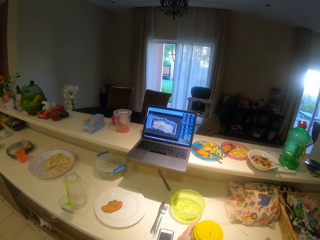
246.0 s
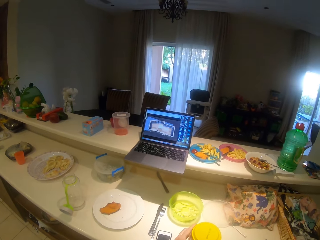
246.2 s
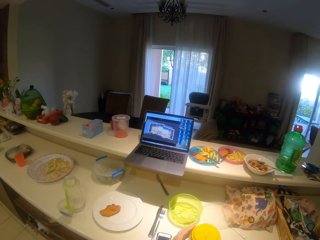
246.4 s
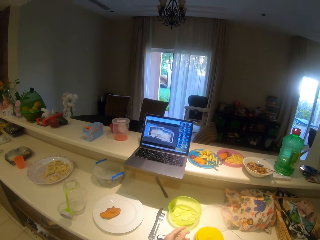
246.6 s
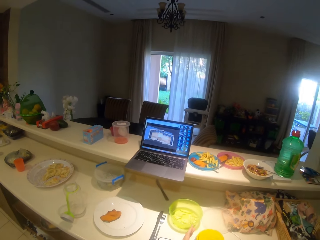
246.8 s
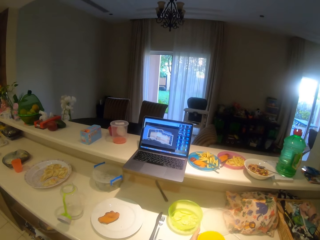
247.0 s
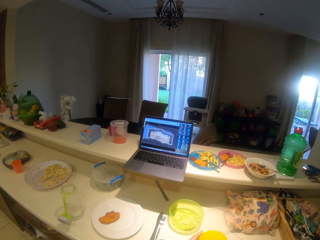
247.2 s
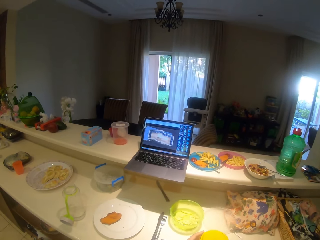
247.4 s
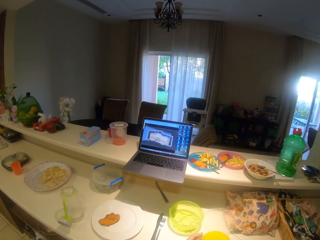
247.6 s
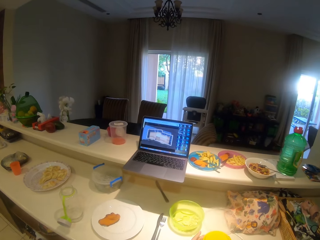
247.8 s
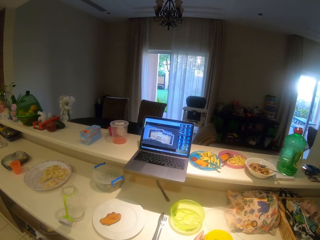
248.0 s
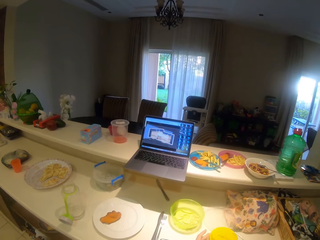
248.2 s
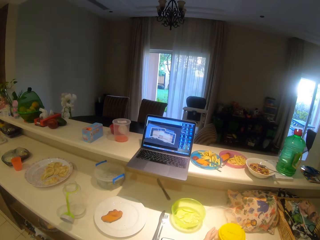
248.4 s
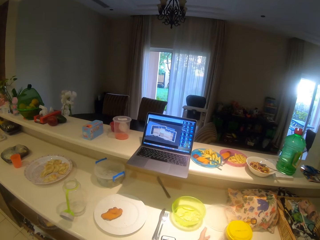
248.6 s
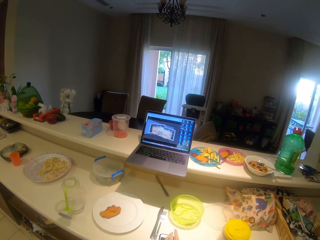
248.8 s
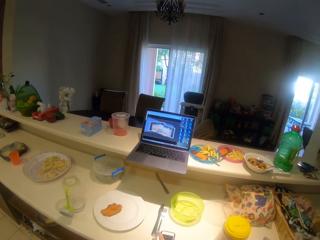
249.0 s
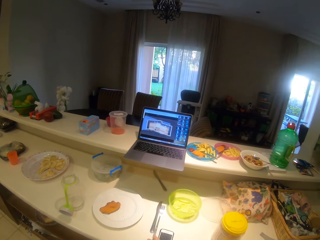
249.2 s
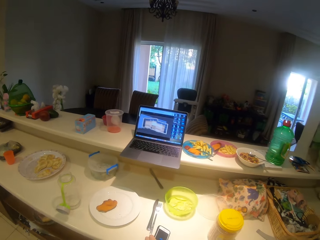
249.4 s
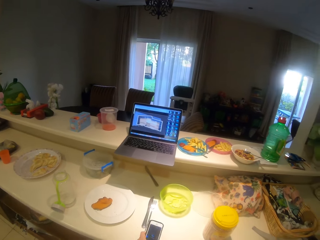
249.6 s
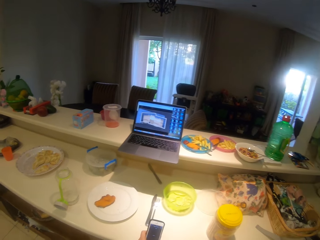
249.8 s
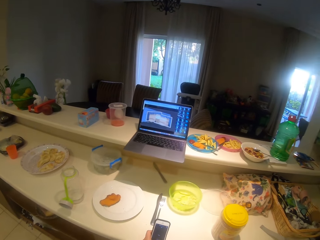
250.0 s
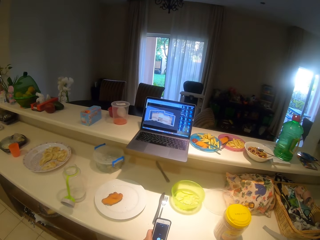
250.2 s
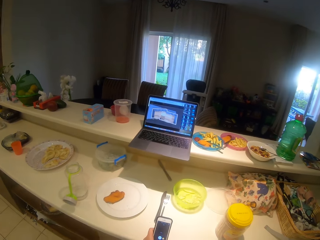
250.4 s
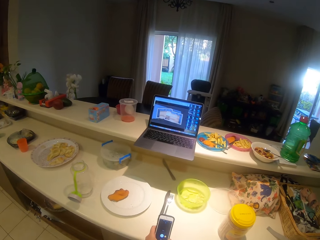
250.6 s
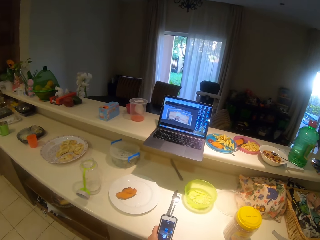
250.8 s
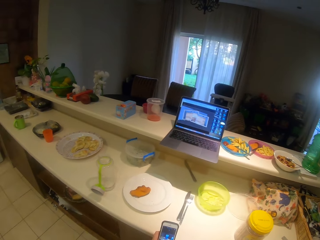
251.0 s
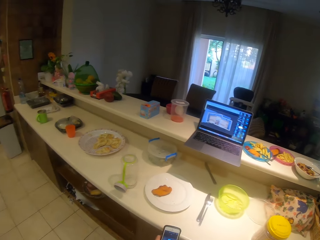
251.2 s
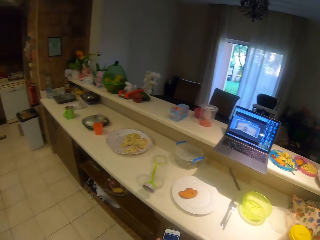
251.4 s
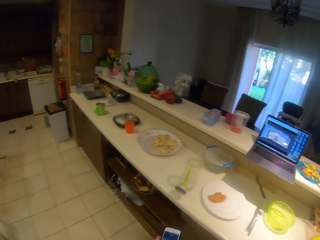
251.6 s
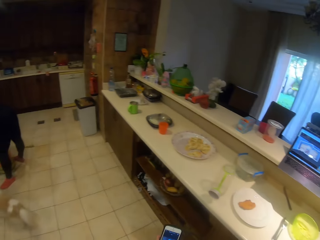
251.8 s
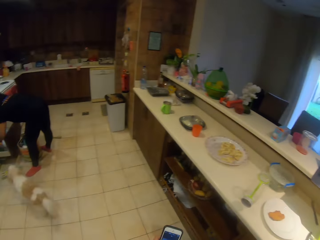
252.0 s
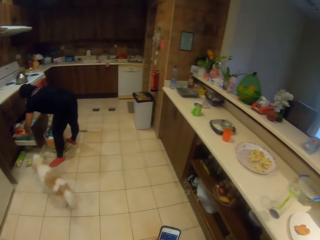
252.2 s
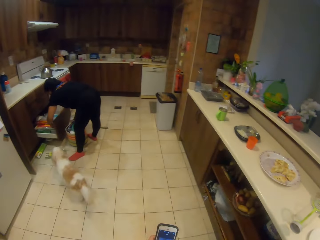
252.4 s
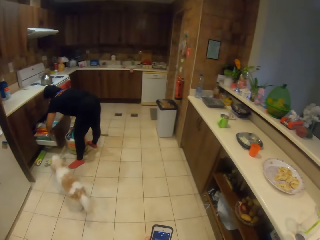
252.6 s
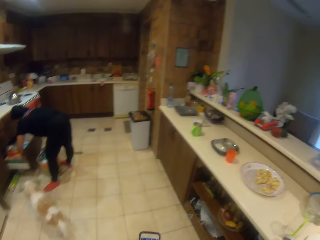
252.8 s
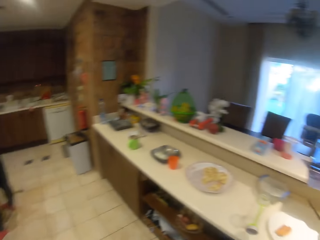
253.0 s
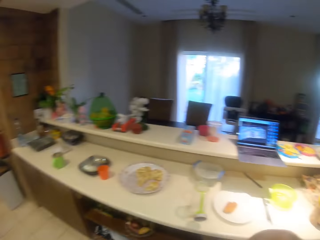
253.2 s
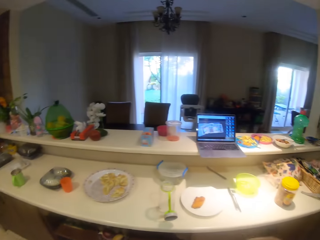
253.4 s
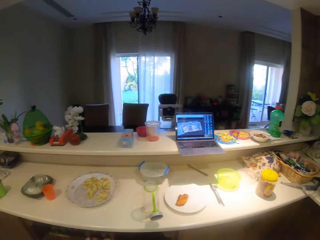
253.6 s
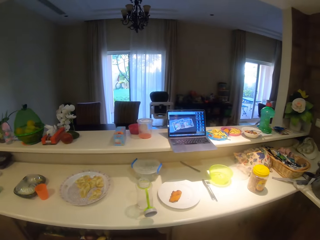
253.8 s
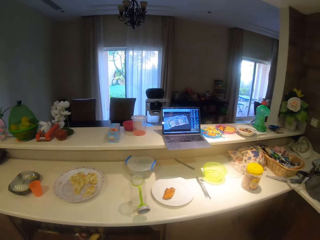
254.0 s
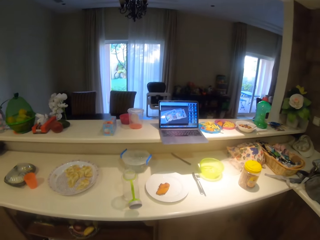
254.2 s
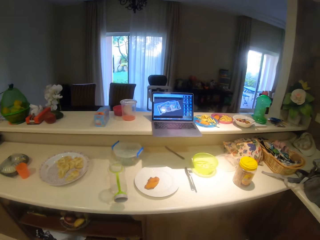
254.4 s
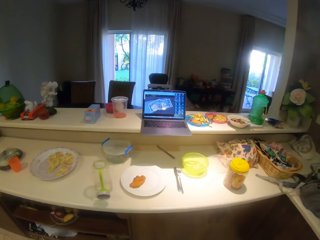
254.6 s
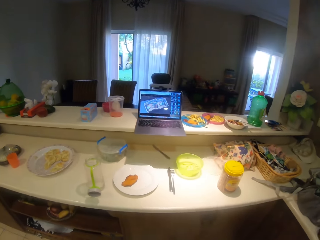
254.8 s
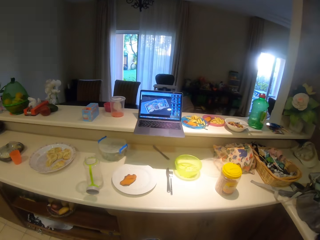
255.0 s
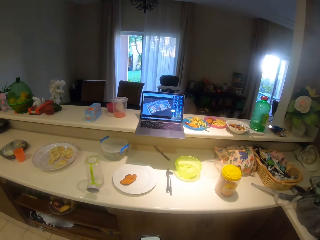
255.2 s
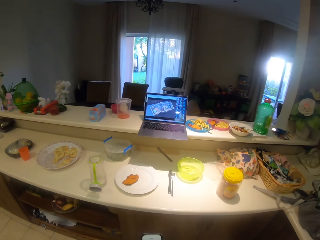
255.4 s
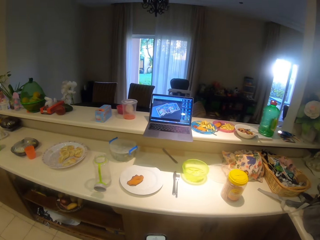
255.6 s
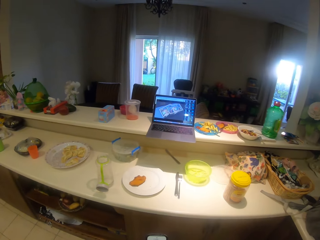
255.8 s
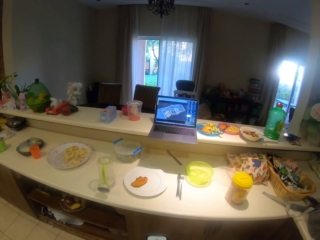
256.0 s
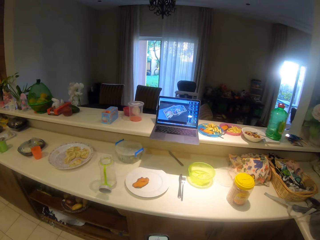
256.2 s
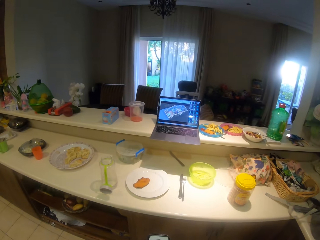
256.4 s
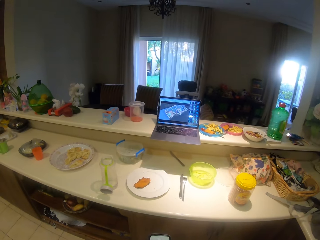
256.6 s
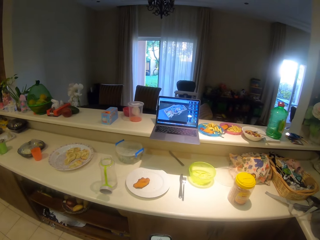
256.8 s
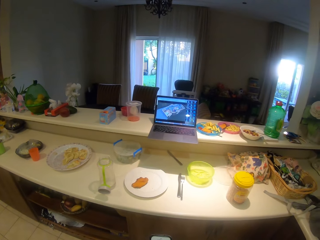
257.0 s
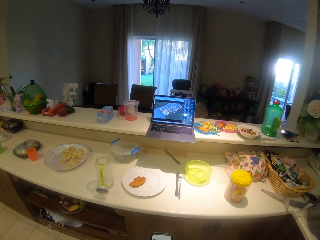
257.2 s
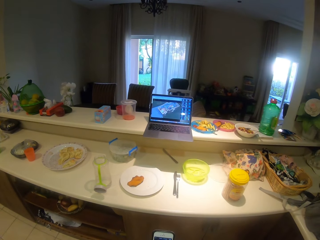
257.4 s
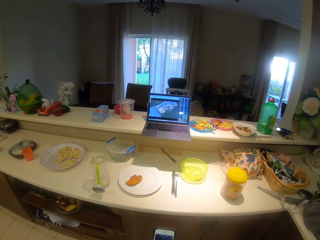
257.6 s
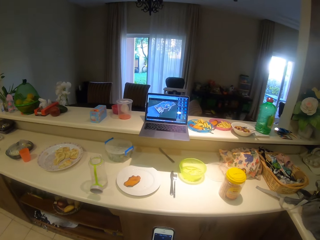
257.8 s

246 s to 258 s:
The camera wearer watches the video with a laptop. She moves the container on the table. She picks up her phone from the kitchen counter. She operates the phone in her hand. She looks around the house. She moves around while holding her phone. She watches the video with a laptop.

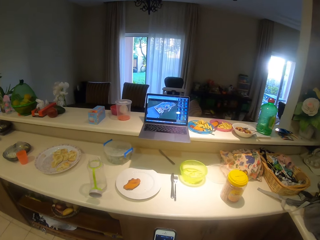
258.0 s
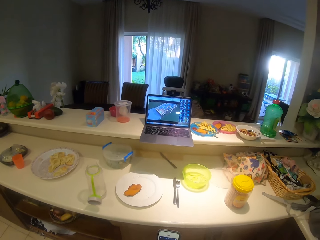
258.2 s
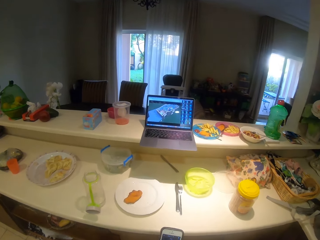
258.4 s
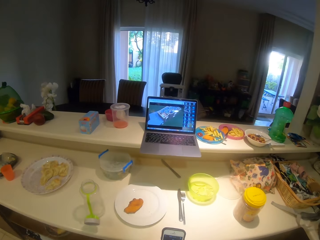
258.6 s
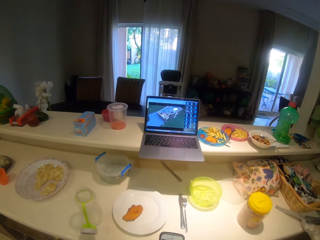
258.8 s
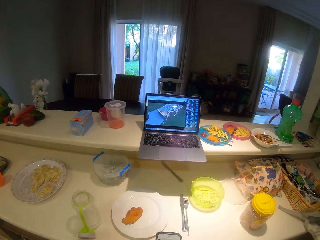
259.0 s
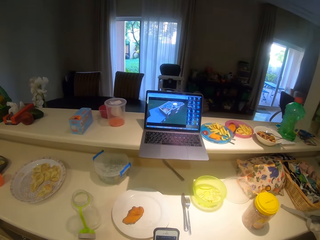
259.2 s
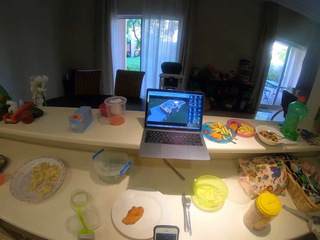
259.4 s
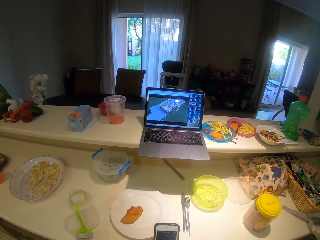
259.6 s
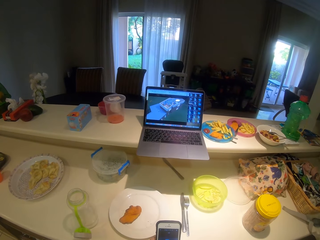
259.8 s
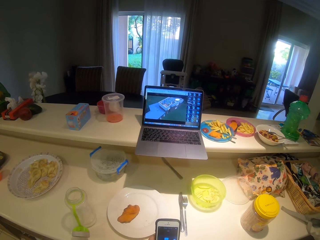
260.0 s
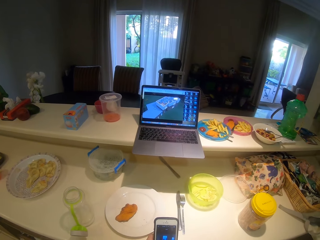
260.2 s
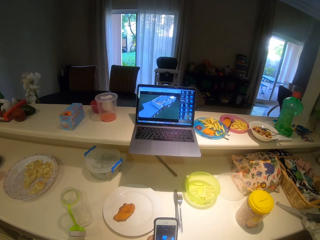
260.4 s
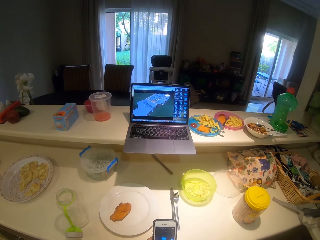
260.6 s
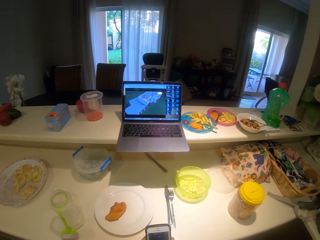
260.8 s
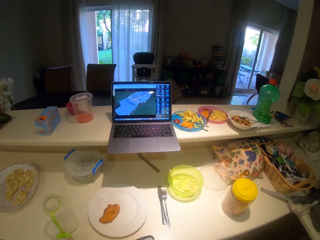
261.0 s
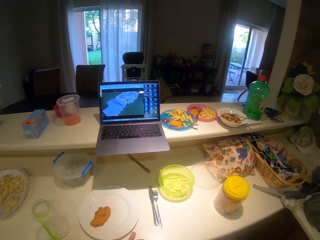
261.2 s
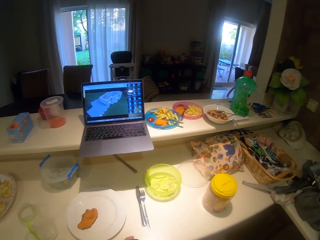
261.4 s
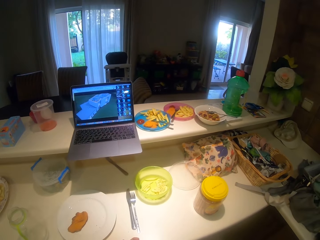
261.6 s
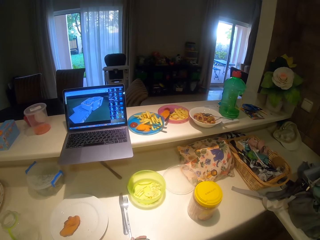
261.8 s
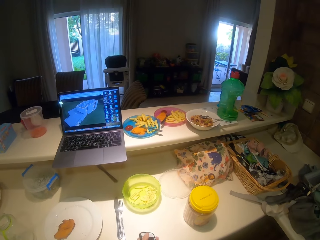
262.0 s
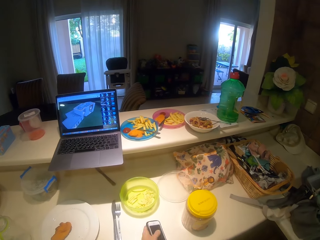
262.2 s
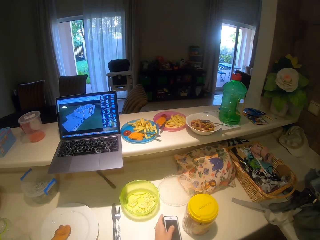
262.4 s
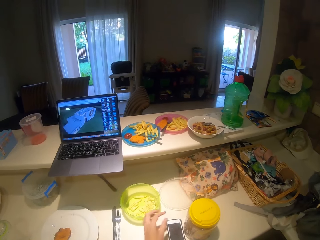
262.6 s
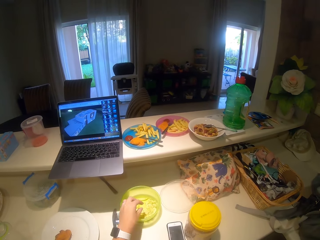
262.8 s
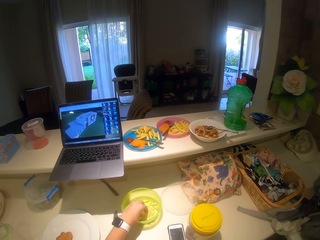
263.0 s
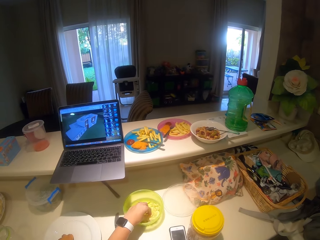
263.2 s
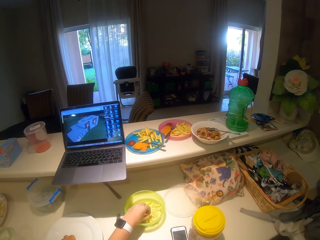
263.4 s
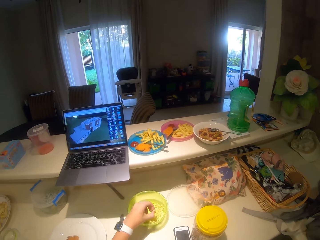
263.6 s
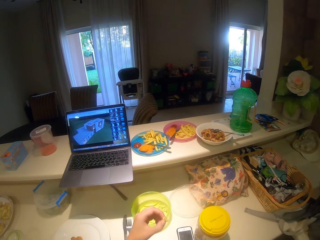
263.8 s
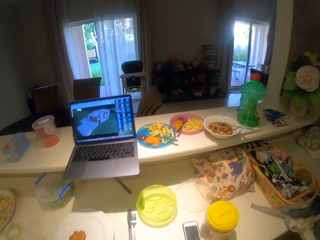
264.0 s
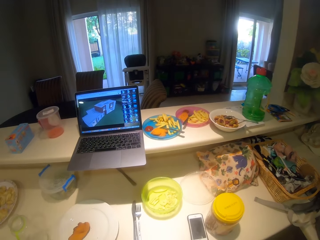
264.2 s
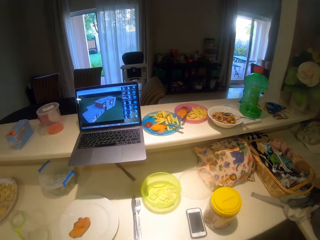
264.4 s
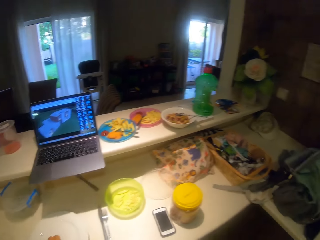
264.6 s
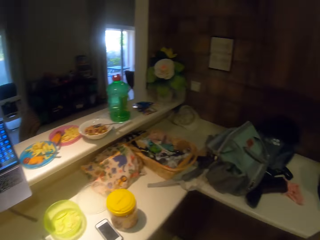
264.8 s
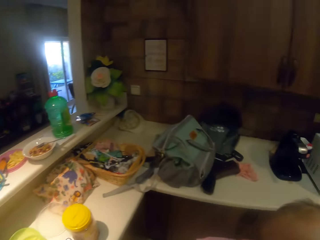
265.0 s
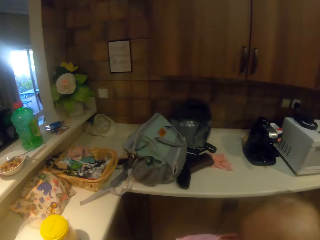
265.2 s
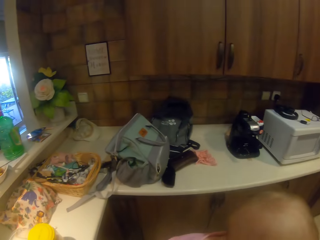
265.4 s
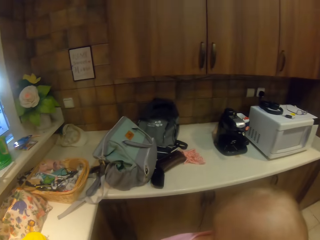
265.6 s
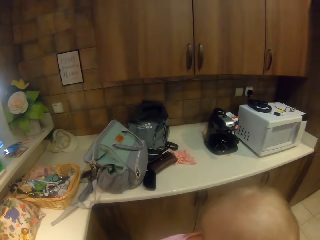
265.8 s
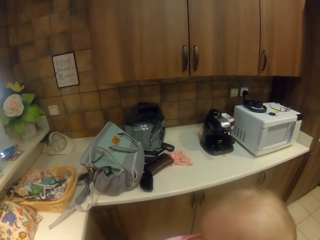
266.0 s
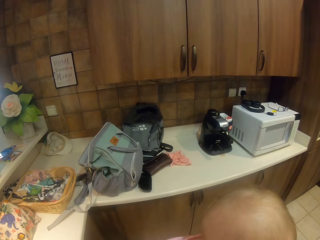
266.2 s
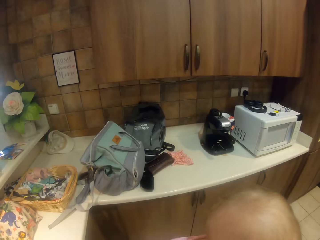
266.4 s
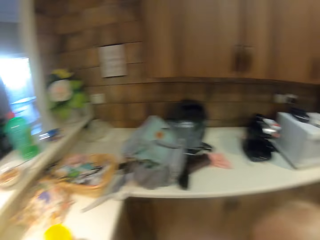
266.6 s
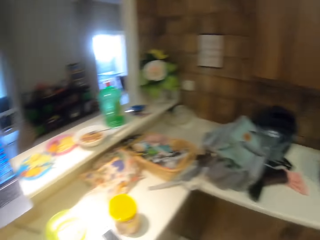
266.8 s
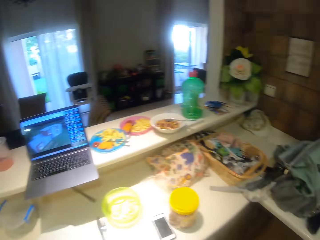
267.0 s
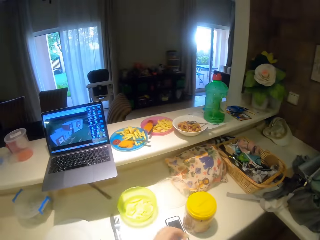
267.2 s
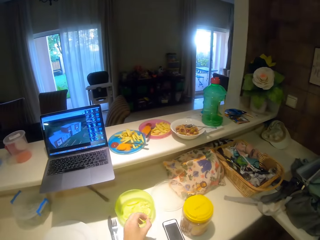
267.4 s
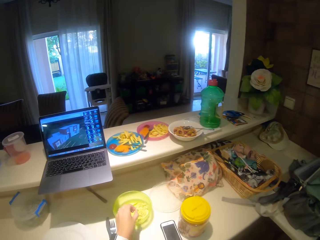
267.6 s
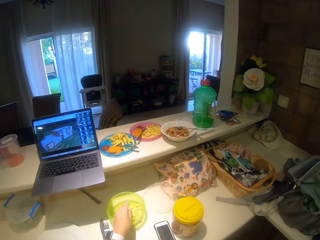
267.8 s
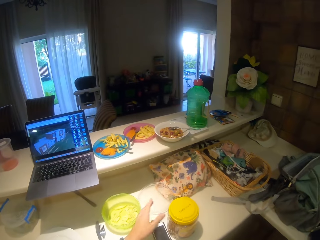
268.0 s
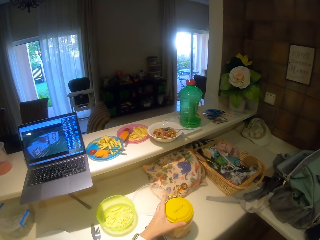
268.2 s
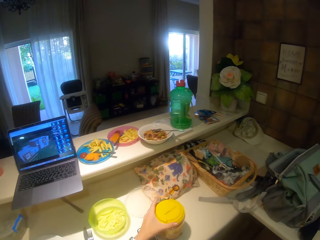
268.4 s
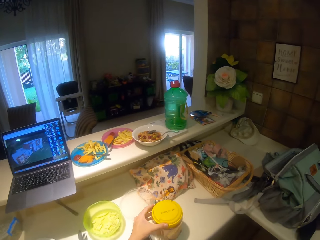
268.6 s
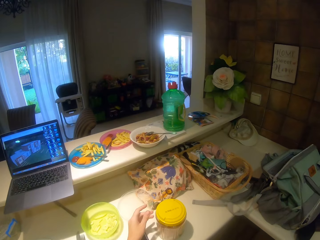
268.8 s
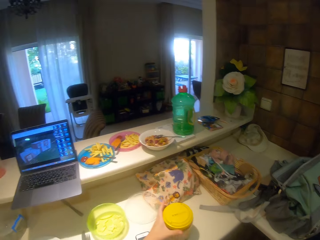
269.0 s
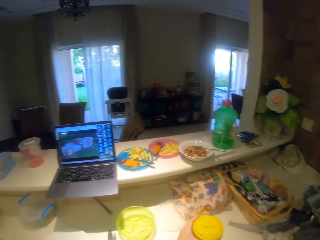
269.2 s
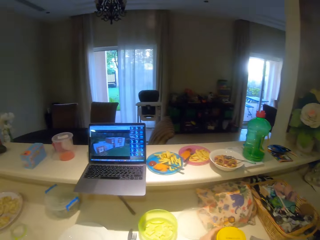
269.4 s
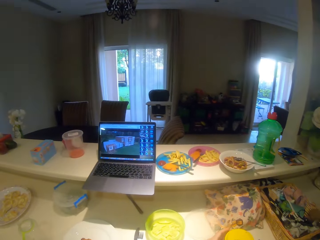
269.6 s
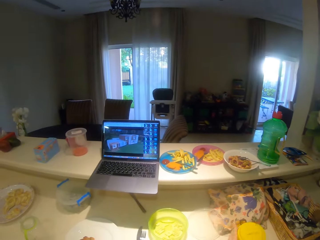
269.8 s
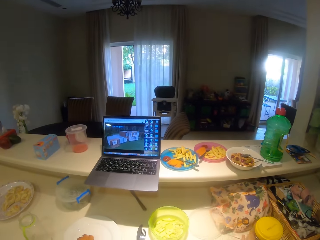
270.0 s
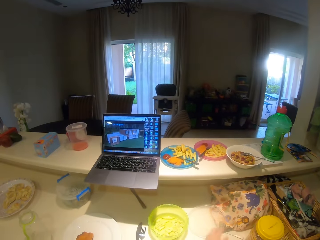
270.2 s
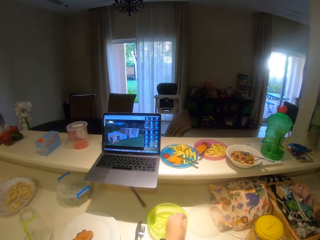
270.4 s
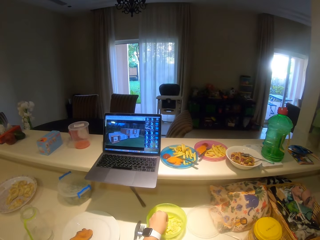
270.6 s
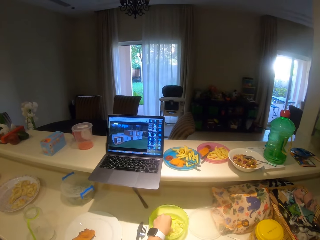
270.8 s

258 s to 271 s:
The camera wearer operates the phone in her hand. She puts her phone on the kitchen counter. She picks up the chips from the container. She eats the fries. She moves the chips to her mouth. She looks around the house. She drops the chips in the container. She moves the container of ground nuts on the table.
